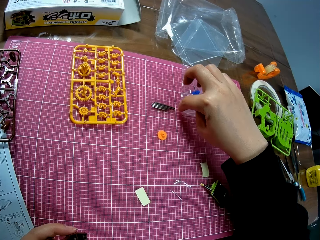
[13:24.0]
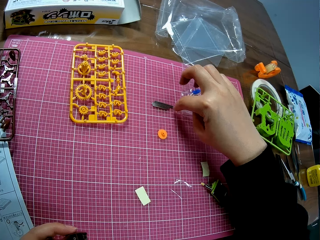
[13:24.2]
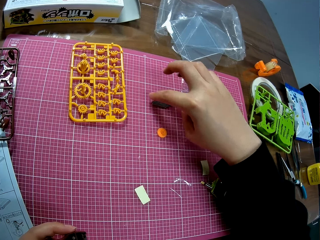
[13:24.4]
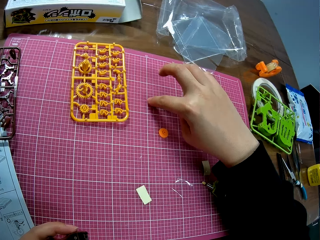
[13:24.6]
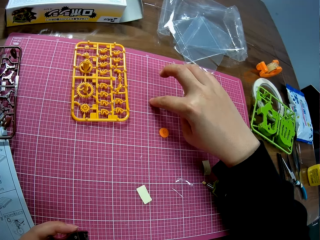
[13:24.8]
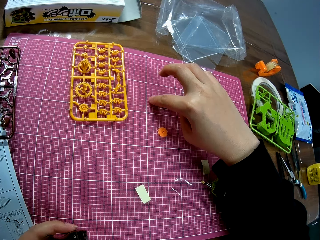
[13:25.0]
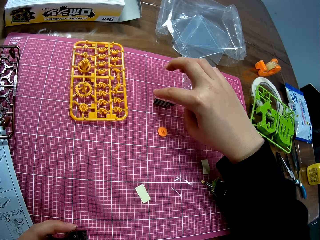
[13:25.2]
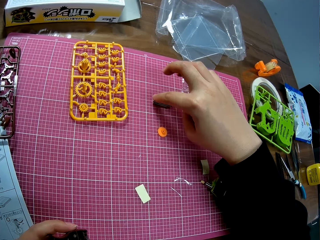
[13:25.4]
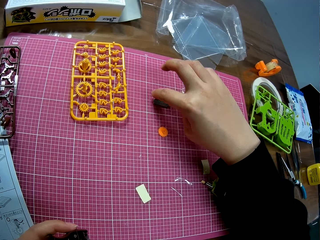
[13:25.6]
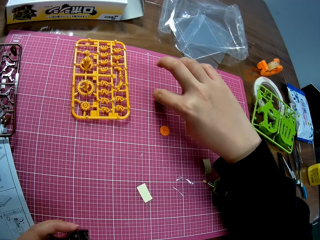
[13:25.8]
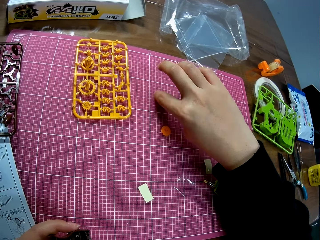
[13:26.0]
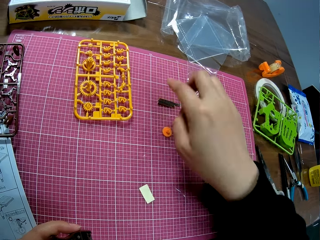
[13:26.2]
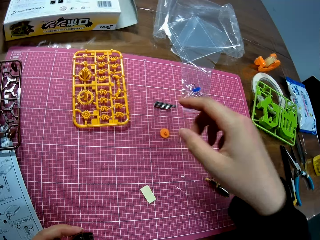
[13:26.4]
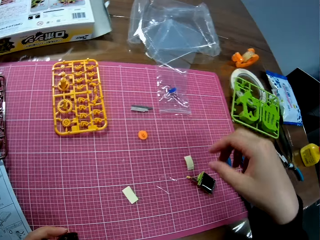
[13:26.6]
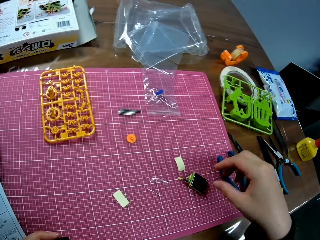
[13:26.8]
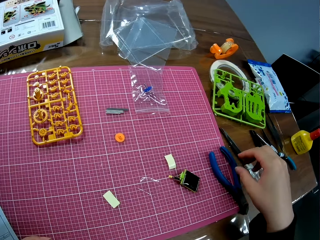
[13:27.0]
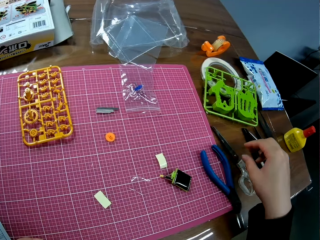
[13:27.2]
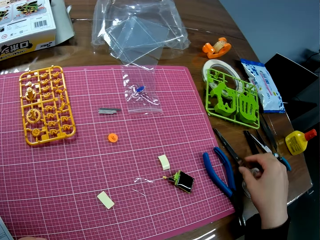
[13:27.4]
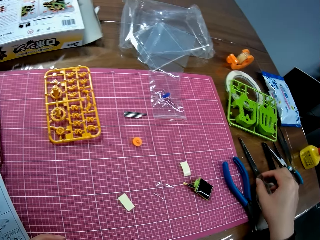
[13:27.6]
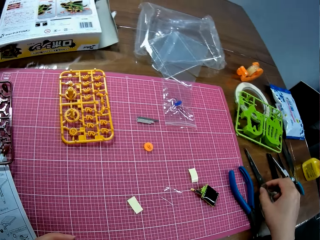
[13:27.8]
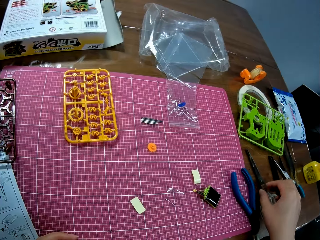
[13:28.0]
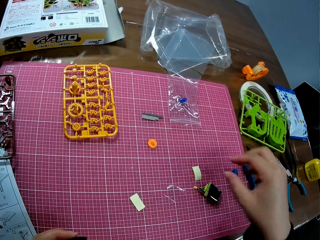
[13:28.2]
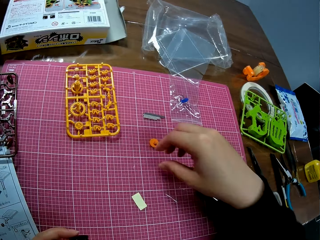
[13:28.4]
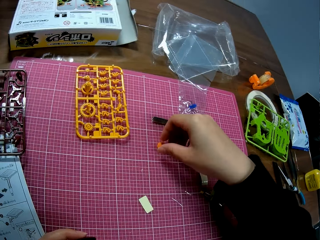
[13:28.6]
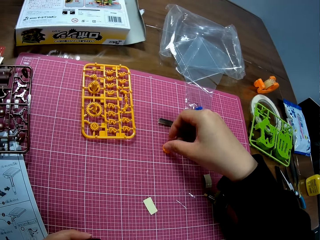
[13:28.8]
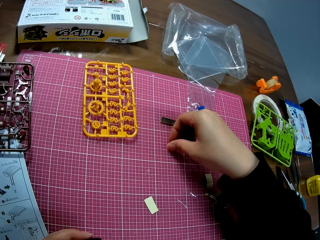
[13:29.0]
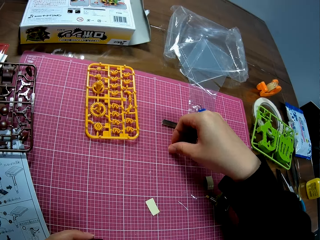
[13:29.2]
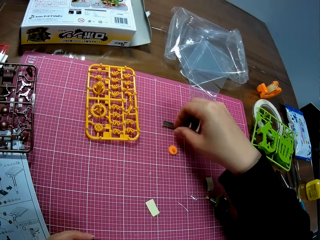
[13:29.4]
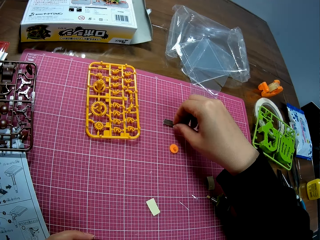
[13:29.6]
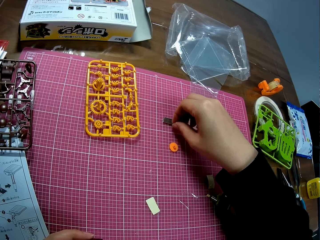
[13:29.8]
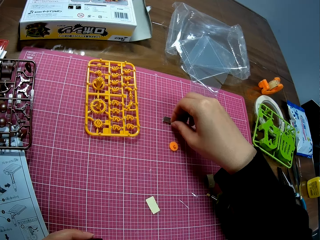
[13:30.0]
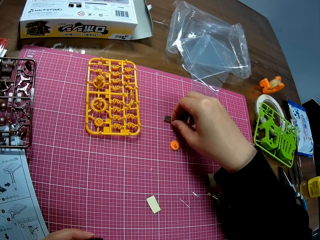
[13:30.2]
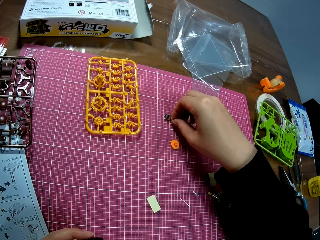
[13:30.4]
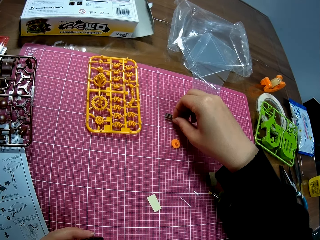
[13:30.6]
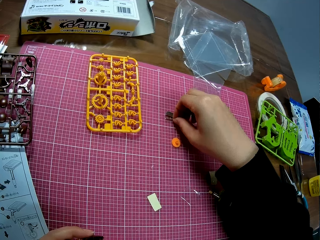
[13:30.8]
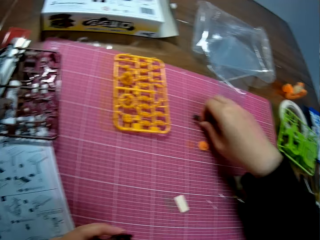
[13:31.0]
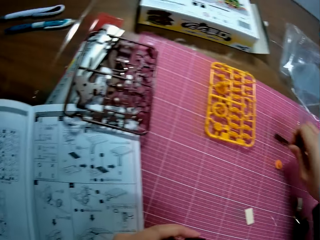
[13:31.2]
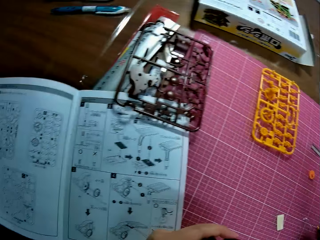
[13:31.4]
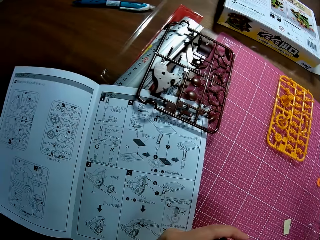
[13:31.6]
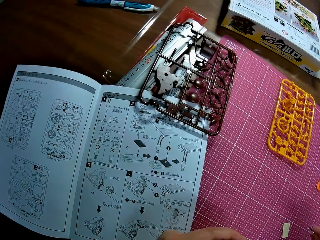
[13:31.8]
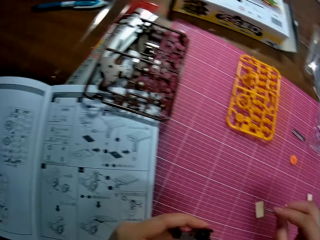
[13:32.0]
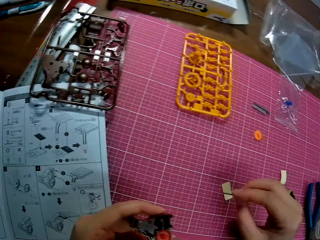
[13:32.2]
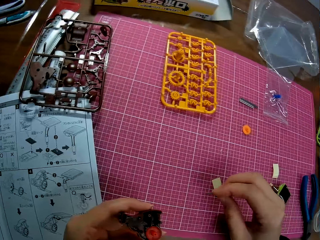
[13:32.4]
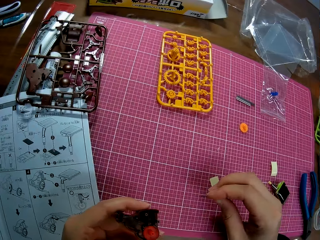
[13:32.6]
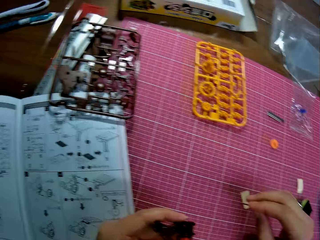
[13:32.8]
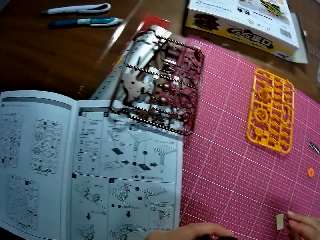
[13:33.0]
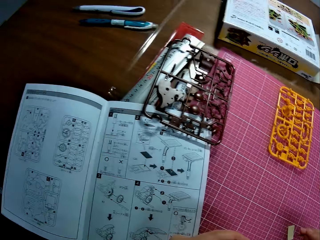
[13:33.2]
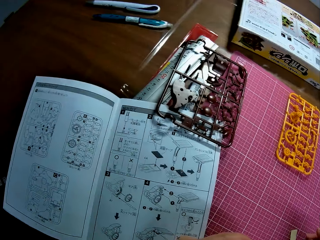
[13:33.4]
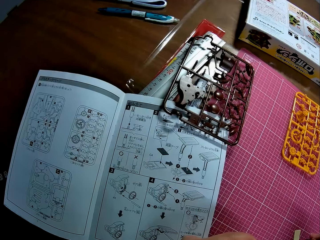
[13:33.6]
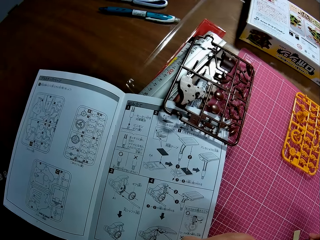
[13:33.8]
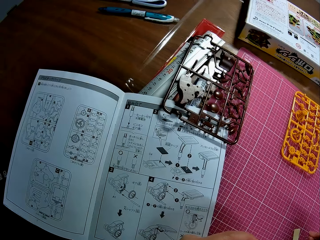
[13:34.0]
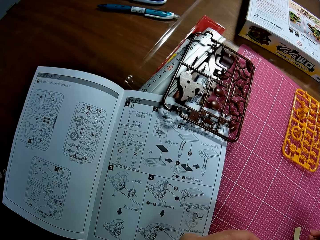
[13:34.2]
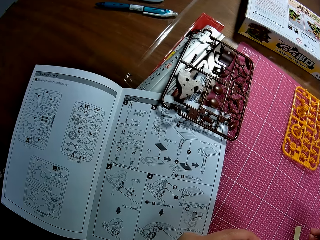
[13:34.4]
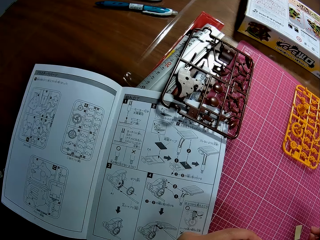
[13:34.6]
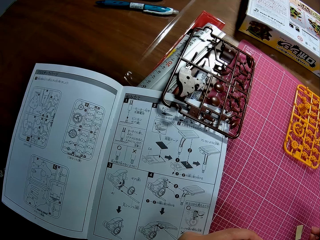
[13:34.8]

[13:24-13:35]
The camera wearer touches the scissors on the table with her right hand. She touches another component on the cutting mat with her right hand. She picks up a pin from the set of pins on the cutting mat on the table.

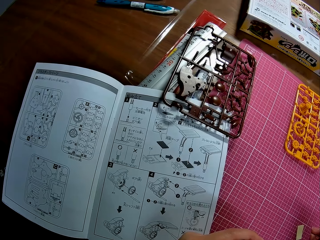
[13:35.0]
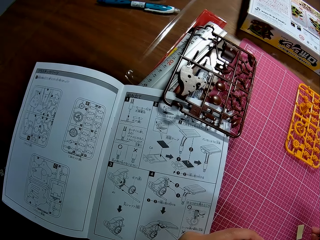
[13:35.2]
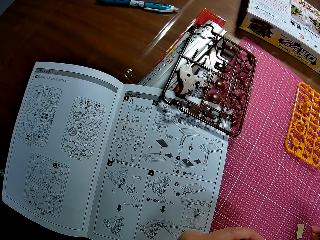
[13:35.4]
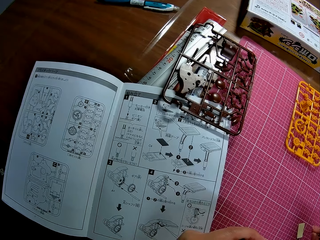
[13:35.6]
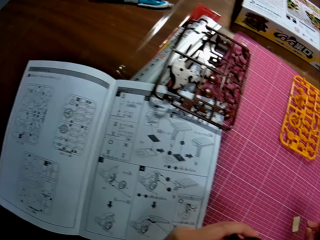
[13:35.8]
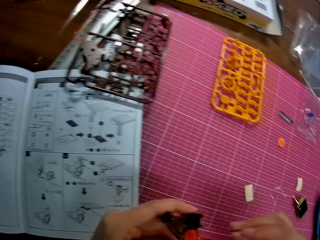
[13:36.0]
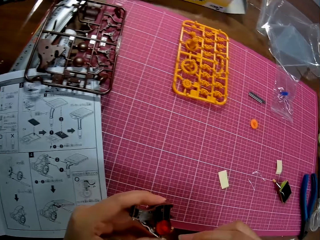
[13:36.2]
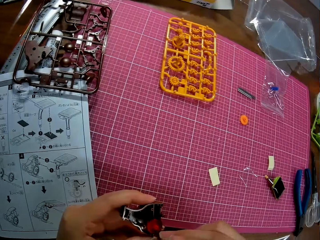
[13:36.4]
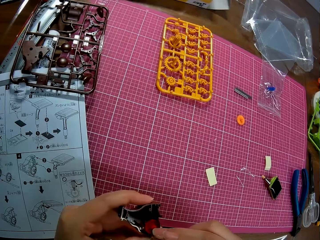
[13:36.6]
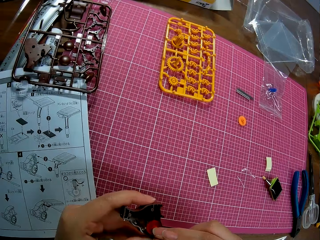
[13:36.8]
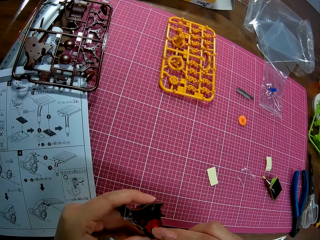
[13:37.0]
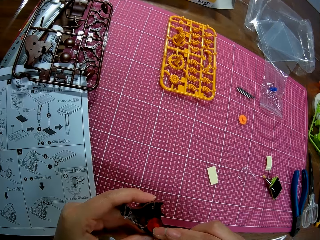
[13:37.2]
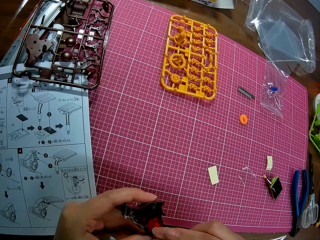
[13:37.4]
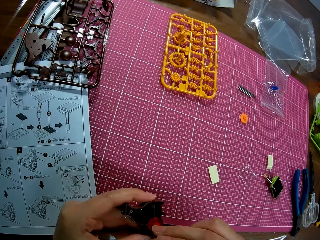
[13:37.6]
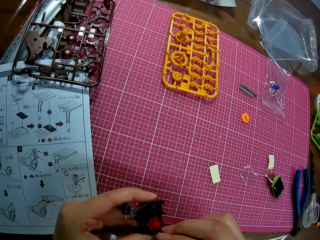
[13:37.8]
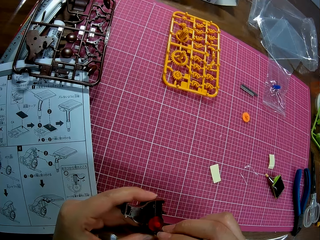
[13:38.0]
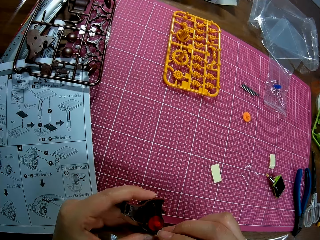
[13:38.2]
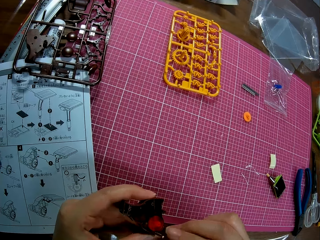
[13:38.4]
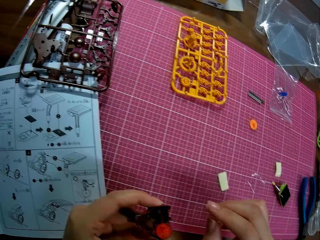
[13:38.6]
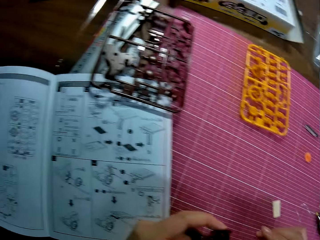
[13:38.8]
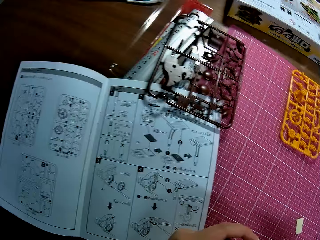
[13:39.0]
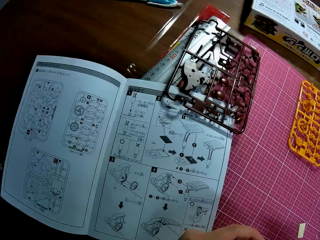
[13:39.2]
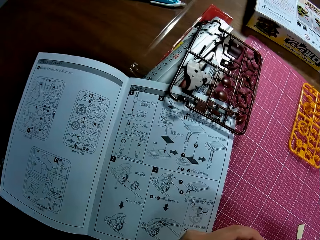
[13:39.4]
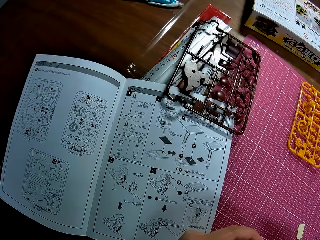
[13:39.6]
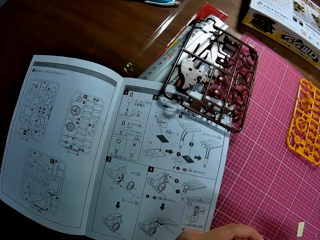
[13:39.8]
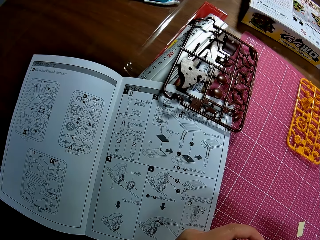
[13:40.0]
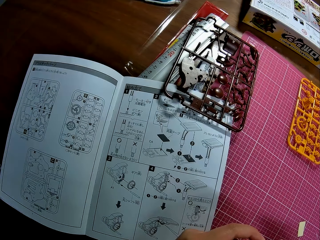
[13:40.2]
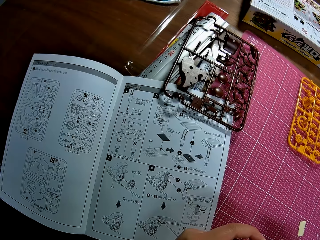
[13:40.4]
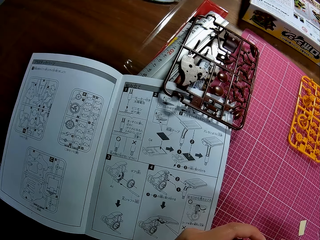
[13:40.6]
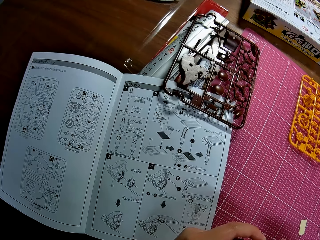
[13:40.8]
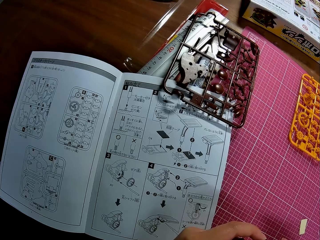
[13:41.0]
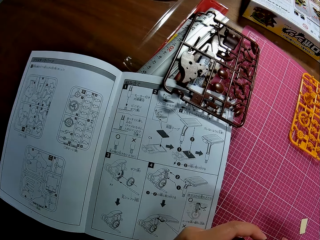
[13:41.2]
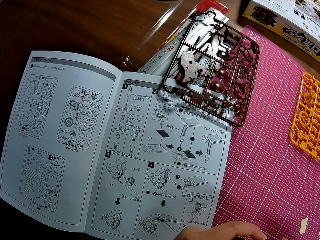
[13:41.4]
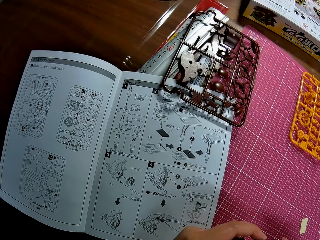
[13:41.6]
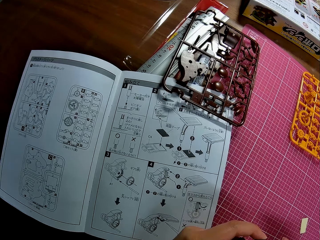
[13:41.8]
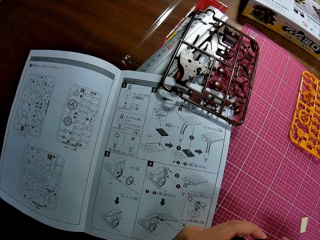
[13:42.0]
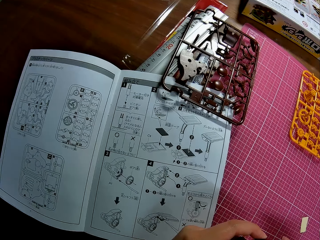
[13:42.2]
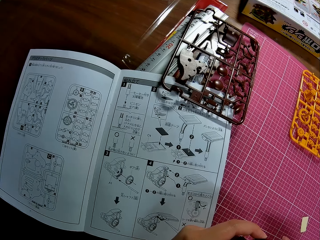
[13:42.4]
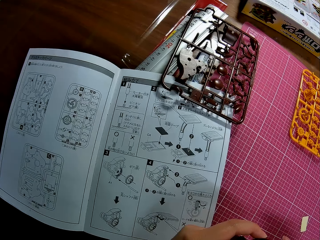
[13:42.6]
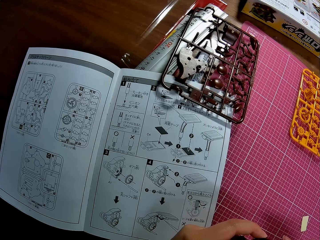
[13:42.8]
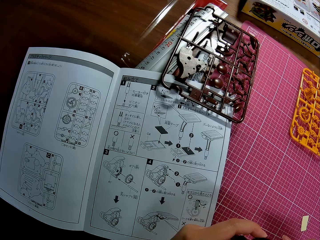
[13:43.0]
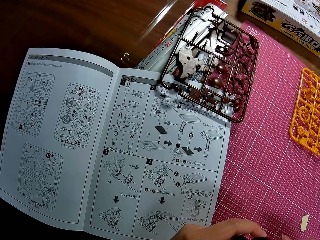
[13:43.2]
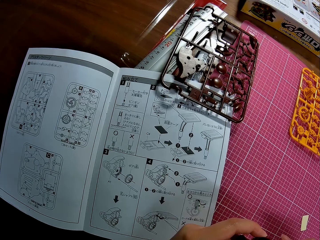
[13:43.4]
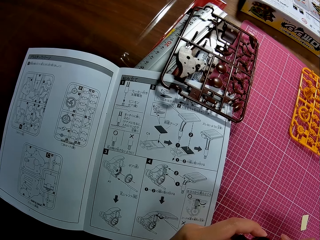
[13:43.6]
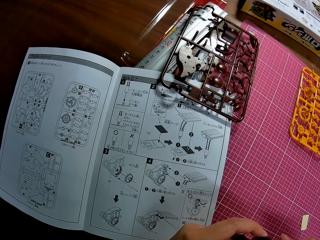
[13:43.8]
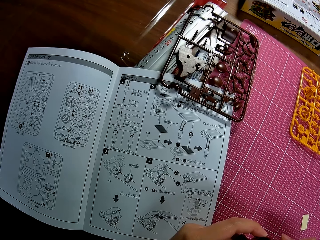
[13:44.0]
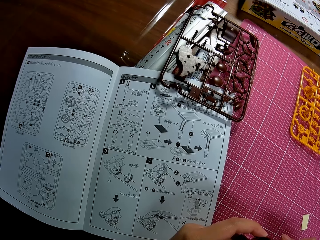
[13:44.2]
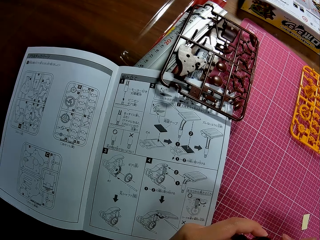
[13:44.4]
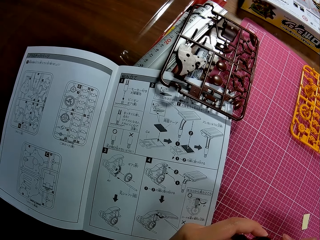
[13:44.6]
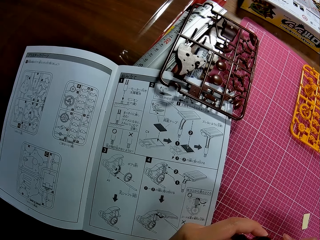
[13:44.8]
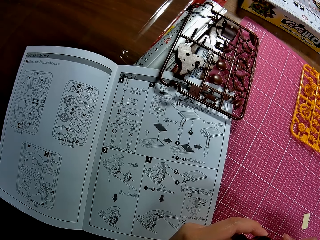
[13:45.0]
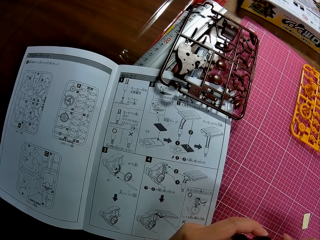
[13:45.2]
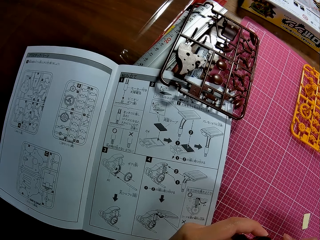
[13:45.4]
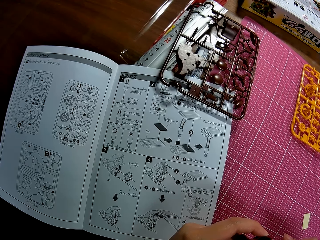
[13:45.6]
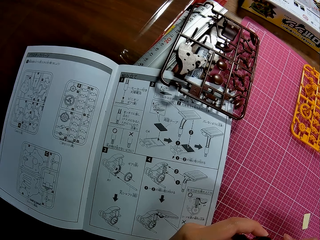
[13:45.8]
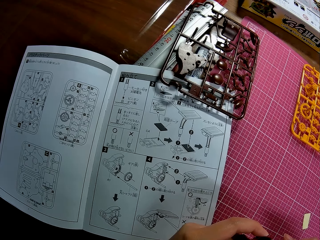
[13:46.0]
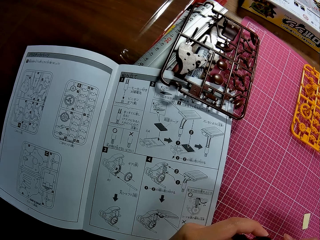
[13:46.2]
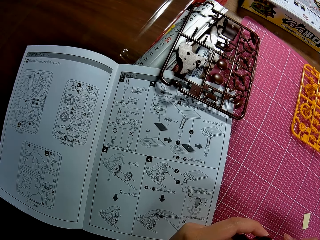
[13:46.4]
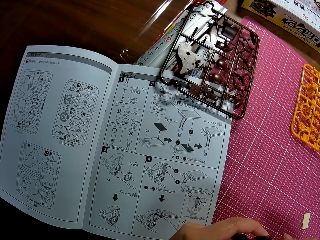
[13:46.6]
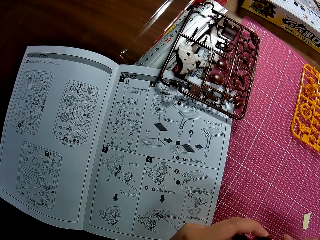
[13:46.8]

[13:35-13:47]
The camera wearer puts the pin in her right hand in the piece in her left hand. She assembles the plastic craft piece.
